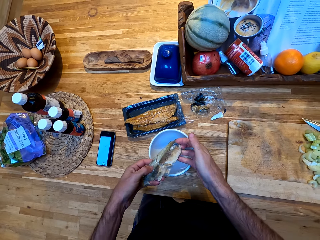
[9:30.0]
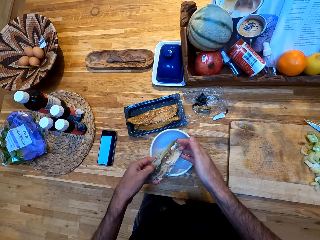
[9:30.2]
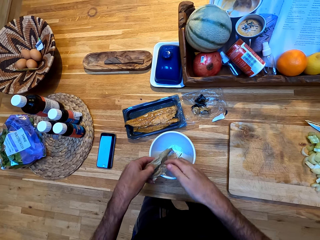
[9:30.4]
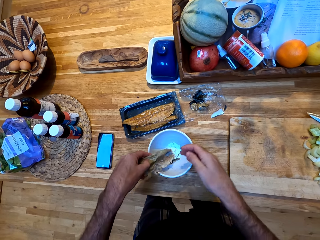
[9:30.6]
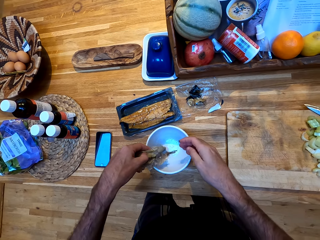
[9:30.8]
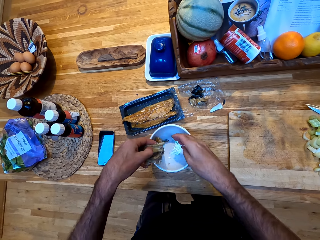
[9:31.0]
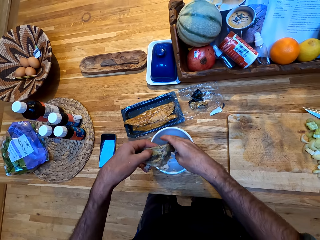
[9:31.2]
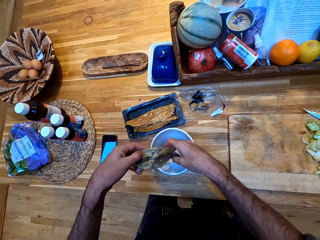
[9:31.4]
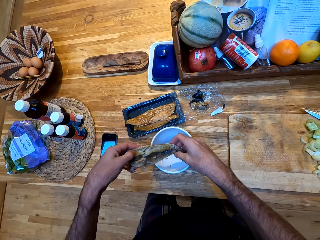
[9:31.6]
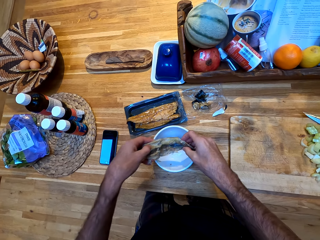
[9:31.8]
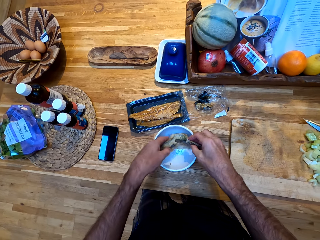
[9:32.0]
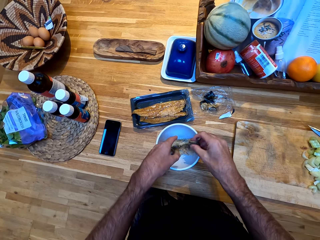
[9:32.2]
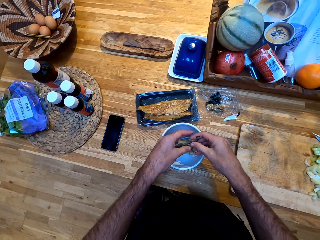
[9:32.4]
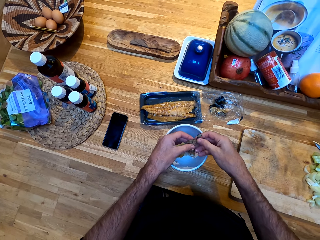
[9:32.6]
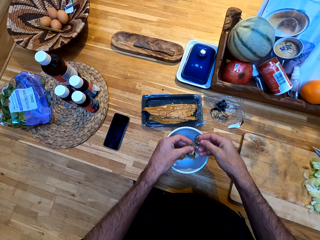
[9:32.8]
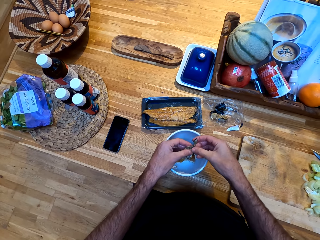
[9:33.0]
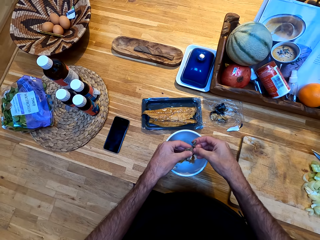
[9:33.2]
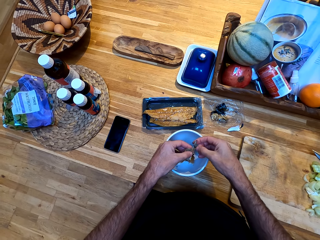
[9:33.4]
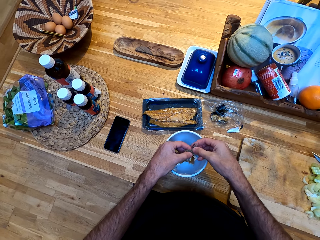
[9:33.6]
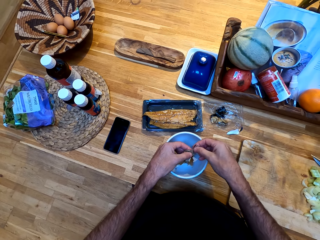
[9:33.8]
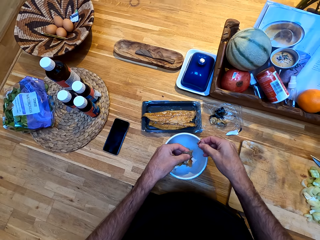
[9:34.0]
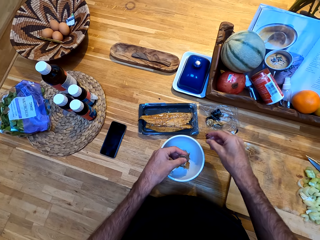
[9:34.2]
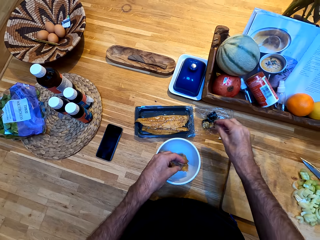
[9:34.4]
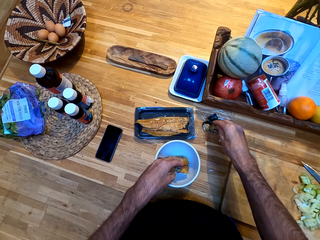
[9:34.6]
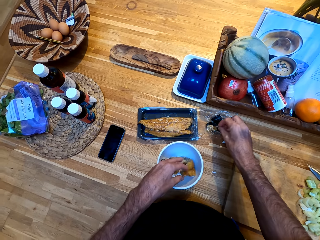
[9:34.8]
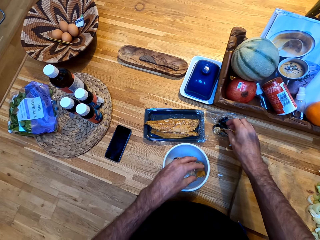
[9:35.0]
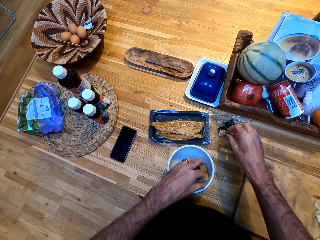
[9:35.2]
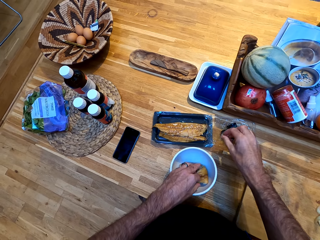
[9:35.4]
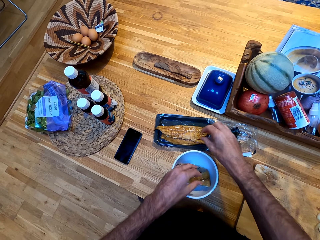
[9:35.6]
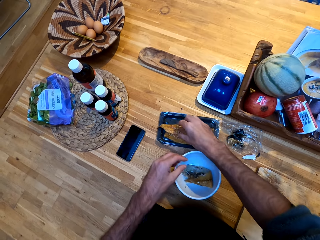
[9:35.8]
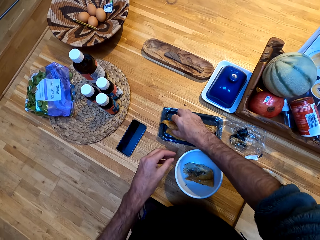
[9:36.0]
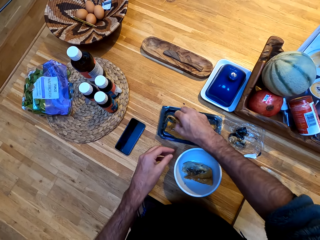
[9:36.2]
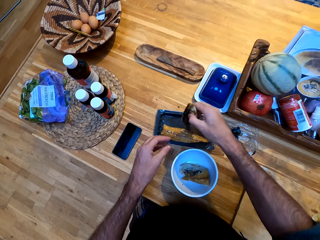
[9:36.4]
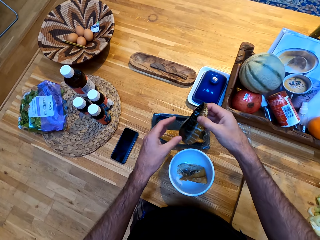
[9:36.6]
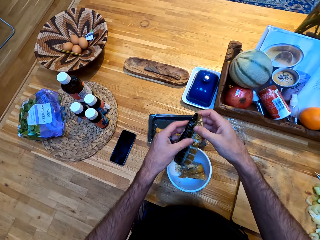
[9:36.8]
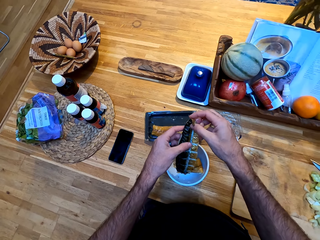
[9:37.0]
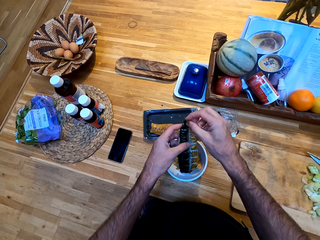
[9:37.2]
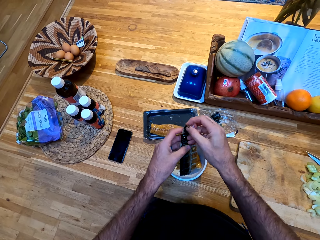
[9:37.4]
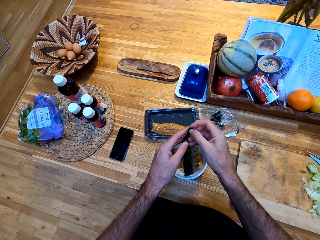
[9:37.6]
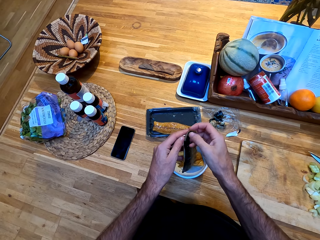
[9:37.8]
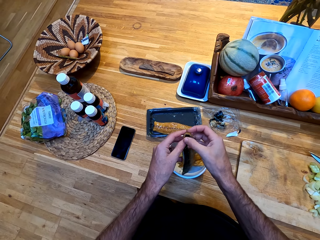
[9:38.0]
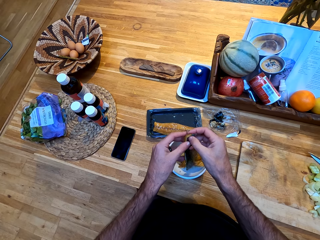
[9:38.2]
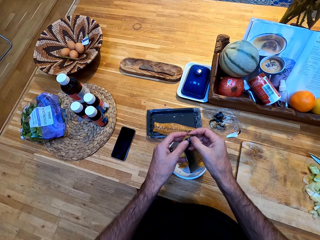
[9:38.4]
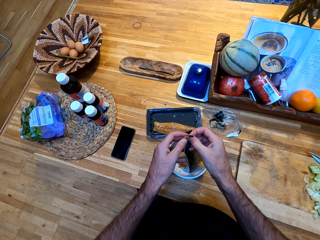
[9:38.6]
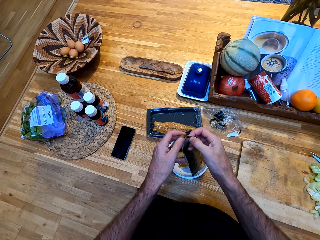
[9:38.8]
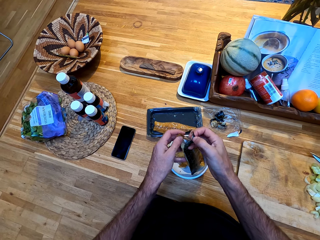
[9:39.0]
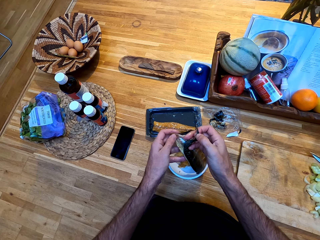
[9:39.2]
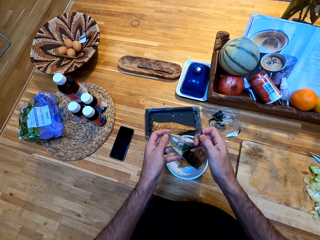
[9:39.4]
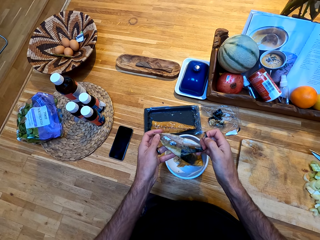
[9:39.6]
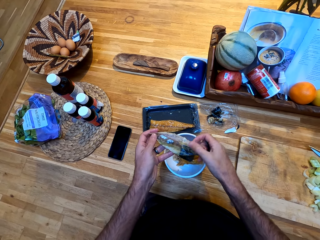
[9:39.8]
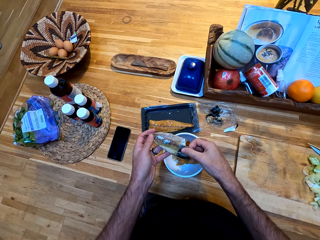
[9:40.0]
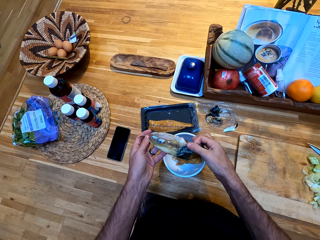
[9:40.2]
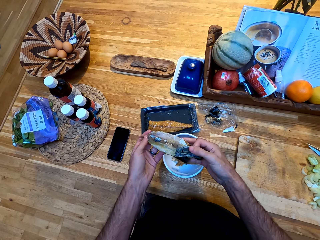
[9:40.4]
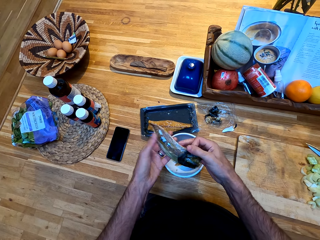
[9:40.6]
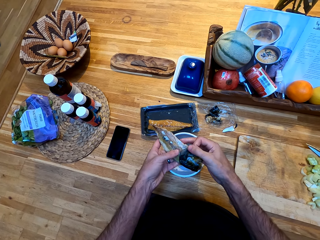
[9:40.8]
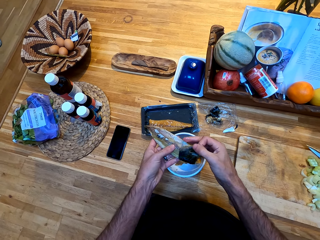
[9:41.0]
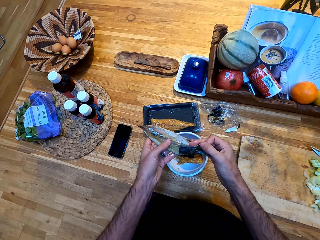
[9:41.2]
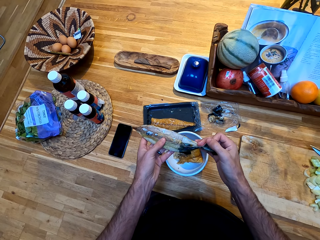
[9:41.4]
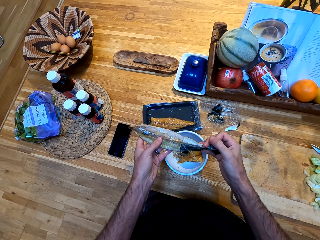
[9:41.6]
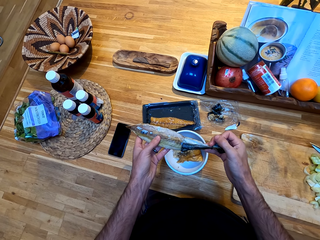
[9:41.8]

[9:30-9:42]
The camera wearer lifts the fish and checks the fish in hand. They place the fish in the bowl. They lift the fish. They peel off skin from the fish. They put the skin on the wrap. They put the fish in the bowl. They pick up the fish from the disposal tin. They peel off skin from the fish.

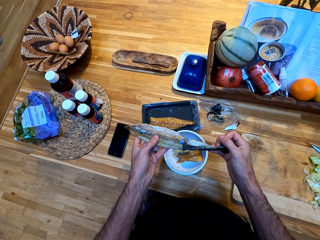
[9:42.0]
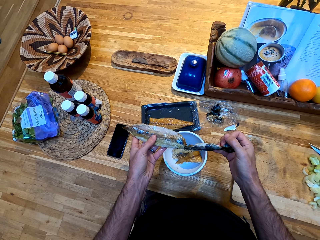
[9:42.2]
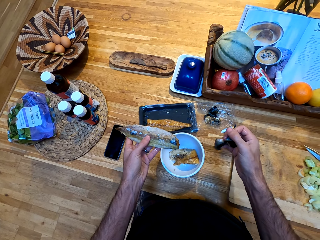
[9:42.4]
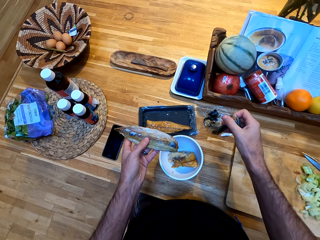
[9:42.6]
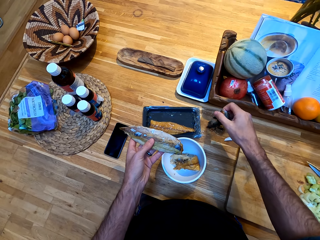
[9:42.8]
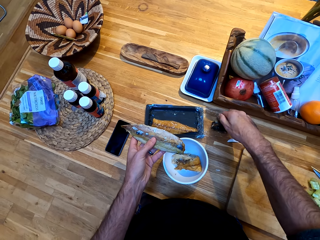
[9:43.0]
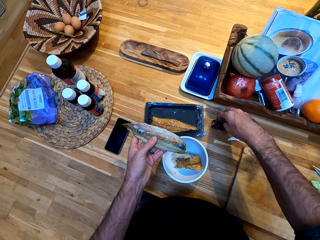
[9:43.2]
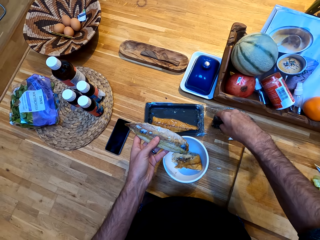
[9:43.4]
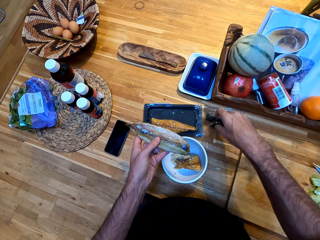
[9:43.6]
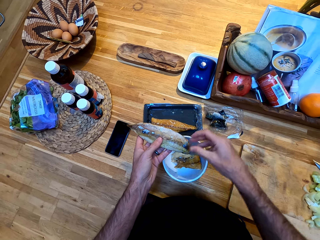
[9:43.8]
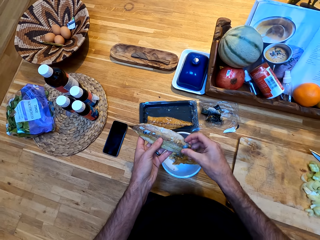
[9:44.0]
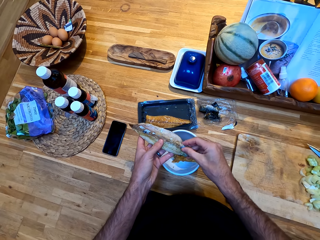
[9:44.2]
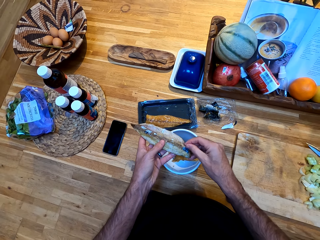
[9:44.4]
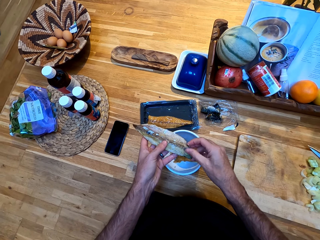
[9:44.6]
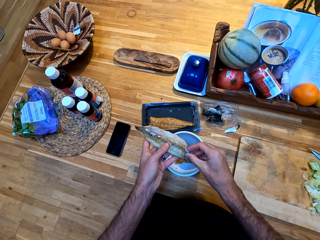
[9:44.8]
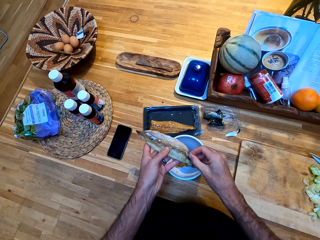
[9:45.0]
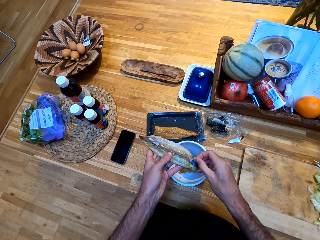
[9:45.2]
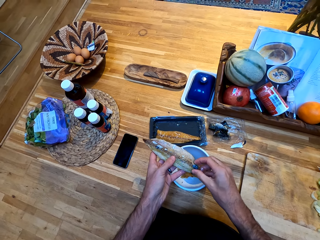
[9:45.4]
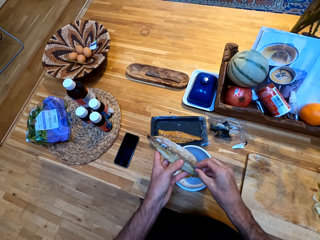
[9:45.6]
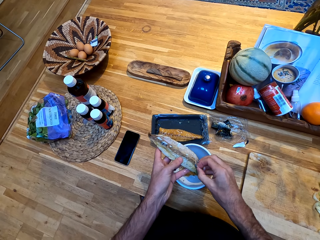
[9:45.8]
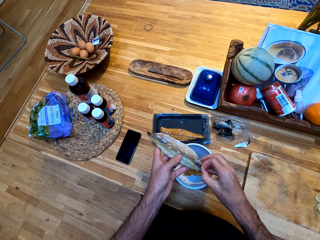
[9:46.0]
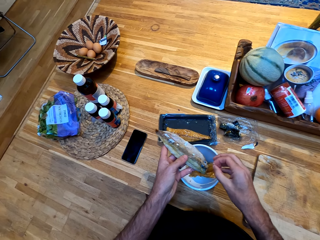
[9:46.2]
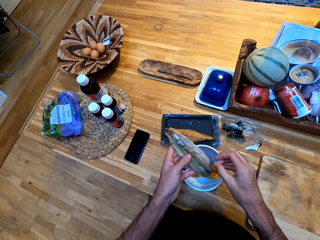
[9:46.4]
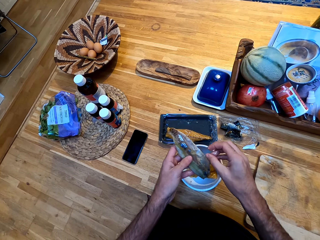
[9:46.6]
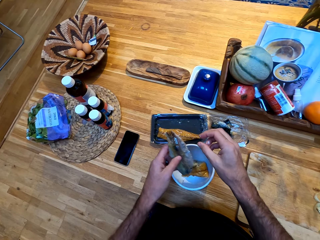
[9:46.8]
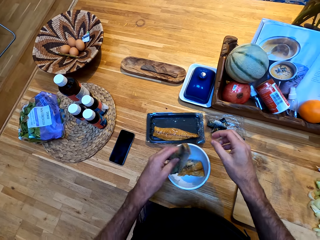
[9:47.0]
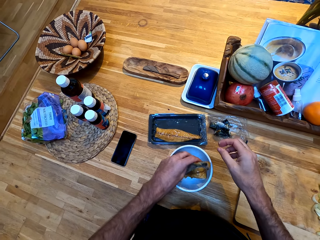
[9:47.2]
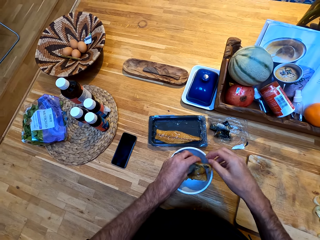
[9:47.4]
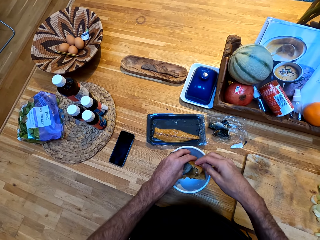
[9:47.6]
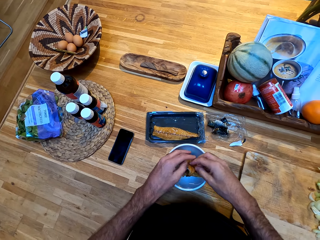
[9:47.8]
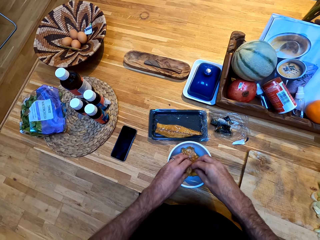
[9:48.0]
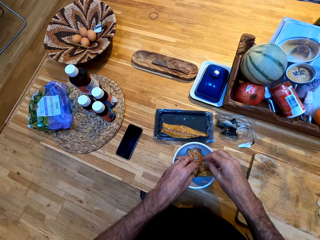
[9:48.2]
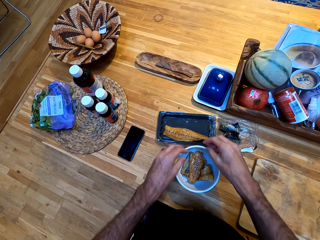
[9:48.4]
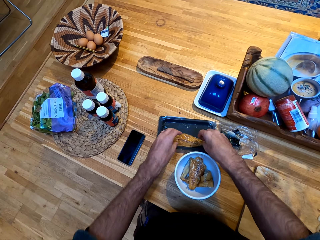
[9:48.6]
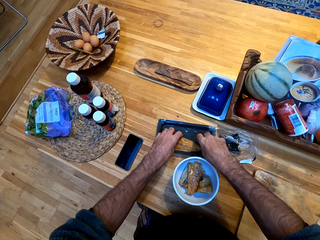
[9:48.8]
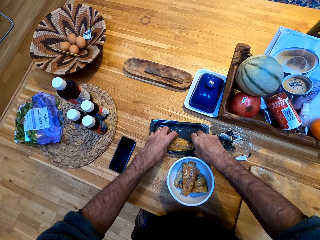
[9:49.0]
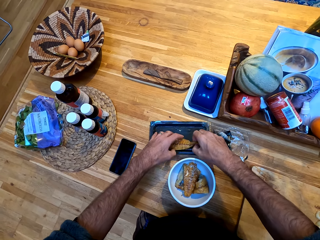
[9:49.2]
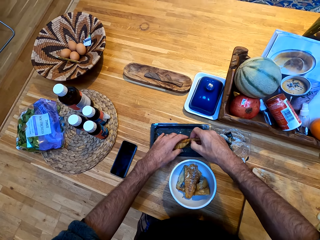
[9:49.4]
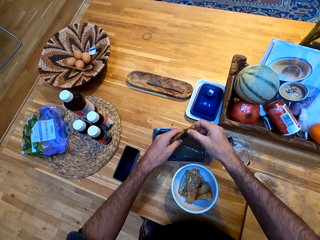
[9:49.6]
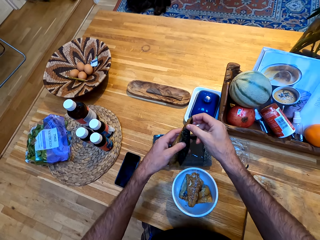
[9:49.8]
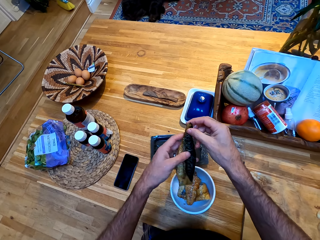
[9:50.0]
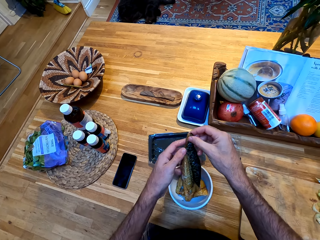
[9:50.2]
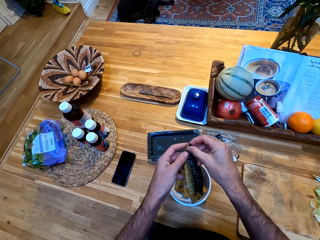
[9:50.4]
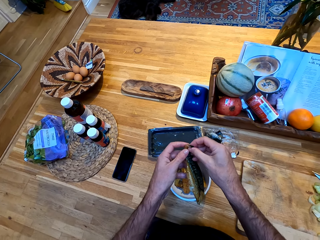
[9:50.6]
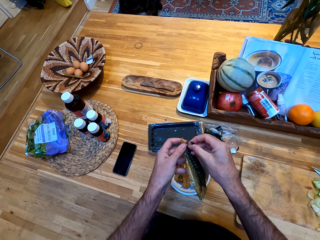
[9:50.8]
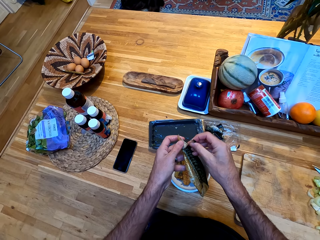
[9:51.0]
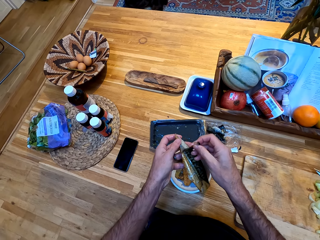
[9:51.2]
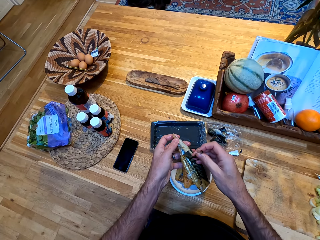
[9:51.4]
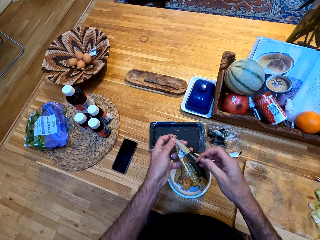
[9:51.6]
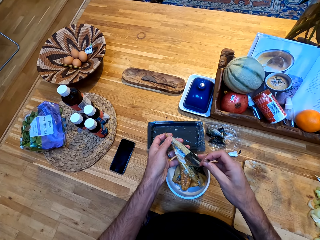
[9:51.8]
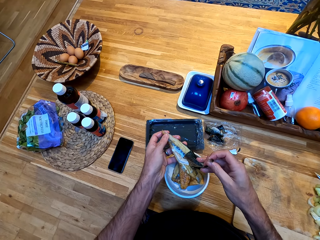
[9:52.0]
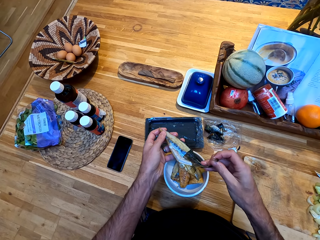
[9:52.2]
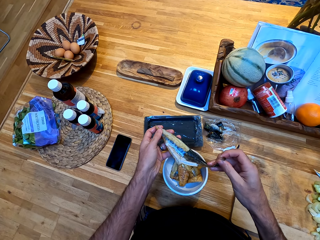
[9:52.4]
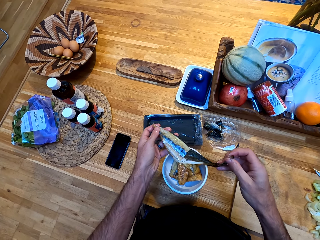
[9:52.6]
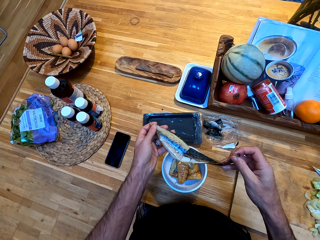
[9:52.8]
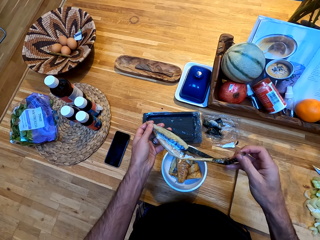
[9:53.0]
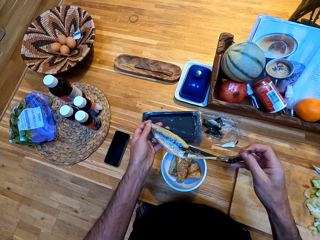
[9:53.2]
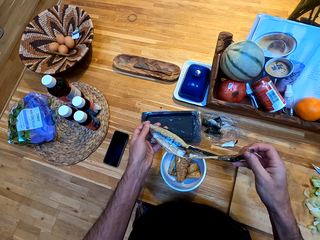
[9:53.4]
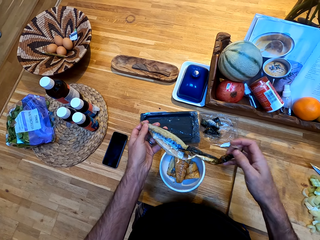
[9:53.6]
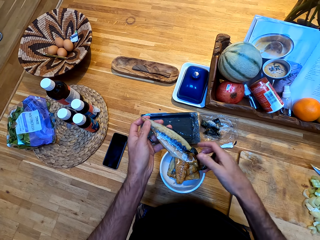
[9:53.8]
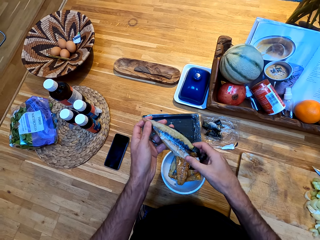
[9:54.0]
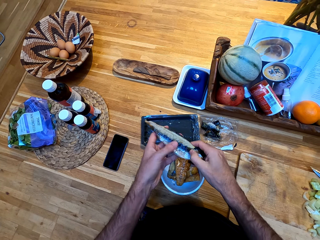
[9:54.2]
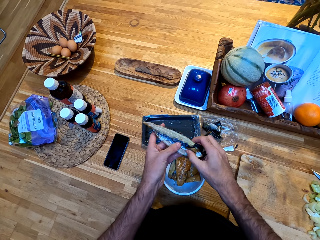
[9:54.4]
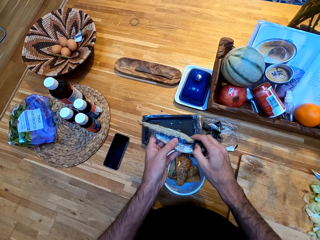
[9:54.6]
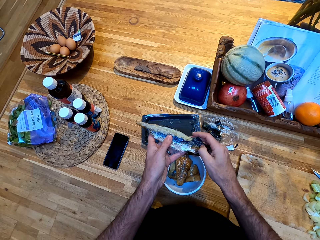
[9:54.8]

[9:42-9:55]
The camera wearer puts the fish skin on the wrap. They peel off skin from the fish. They put the fish in the bowl. They pick up the fish from the disposal tin. They peel off skin from the fish.
